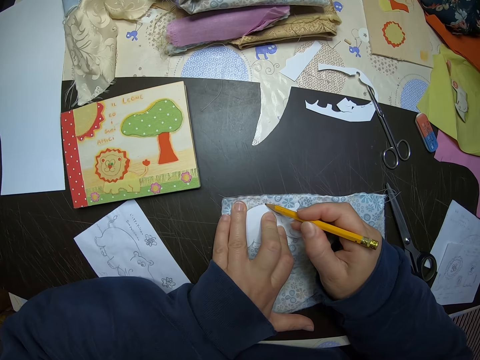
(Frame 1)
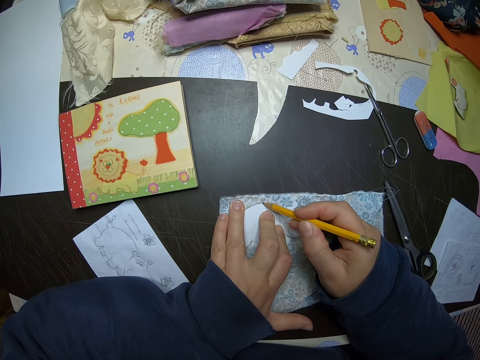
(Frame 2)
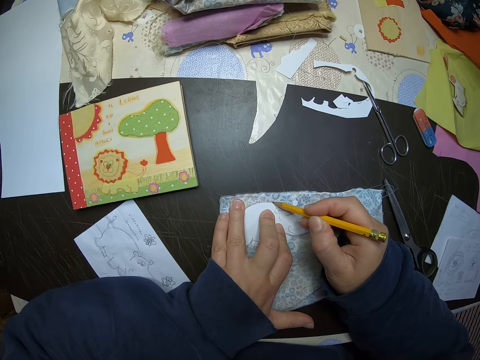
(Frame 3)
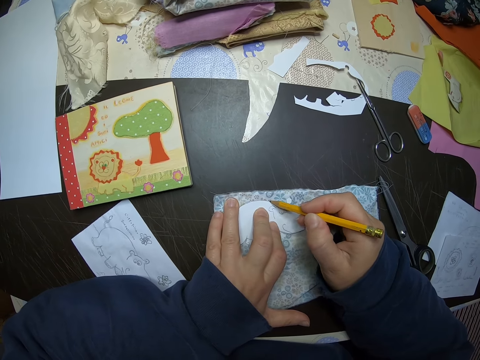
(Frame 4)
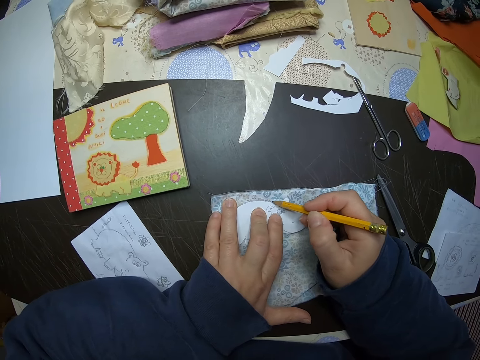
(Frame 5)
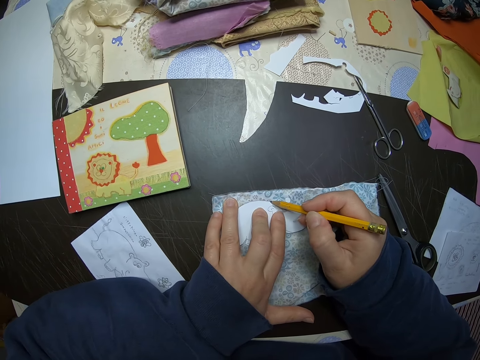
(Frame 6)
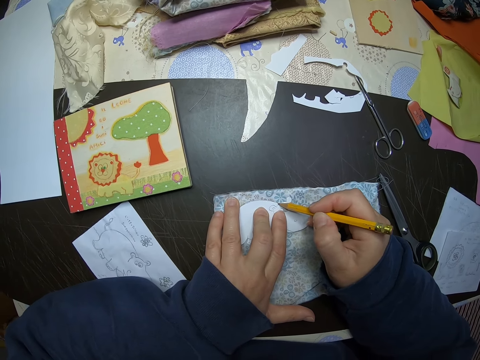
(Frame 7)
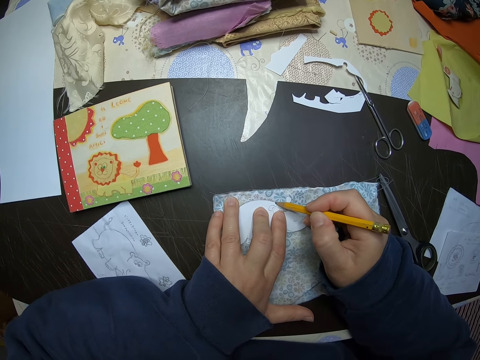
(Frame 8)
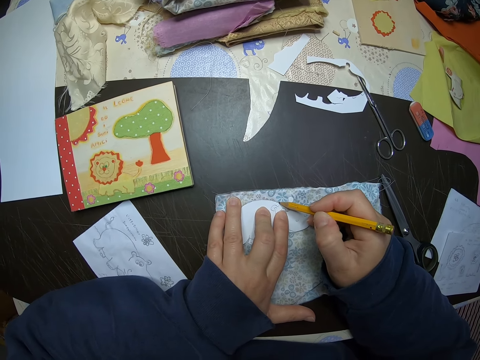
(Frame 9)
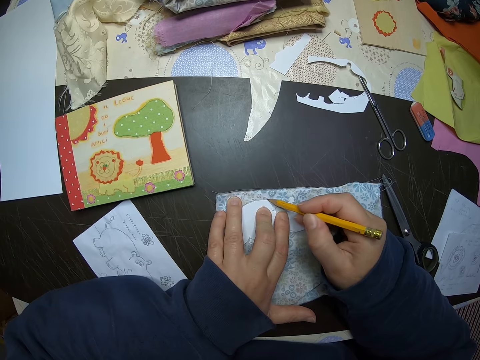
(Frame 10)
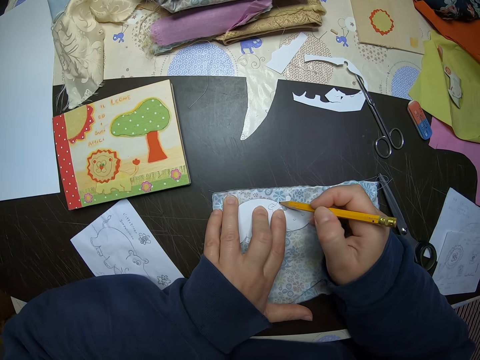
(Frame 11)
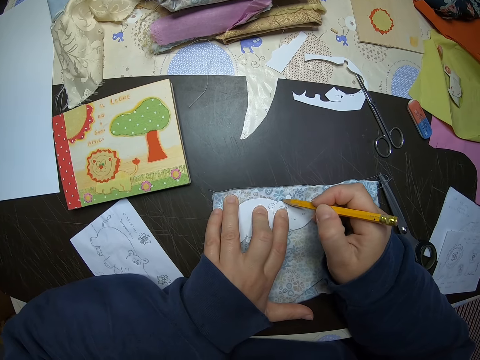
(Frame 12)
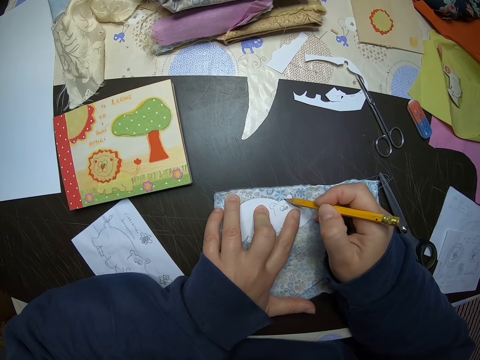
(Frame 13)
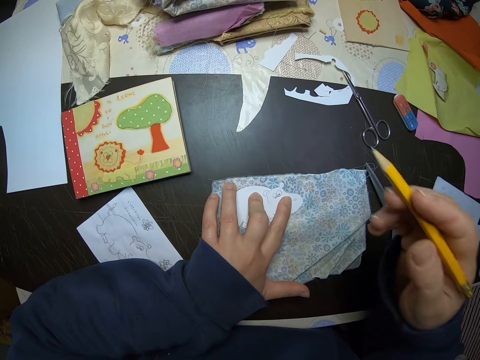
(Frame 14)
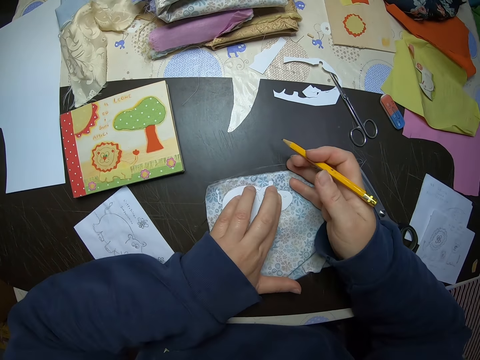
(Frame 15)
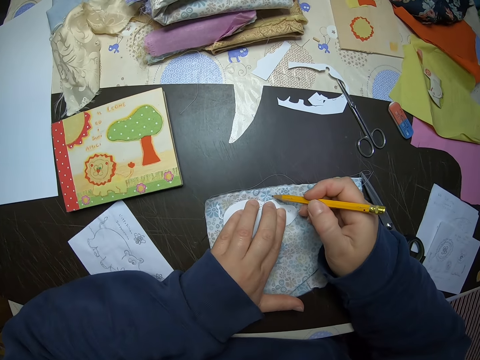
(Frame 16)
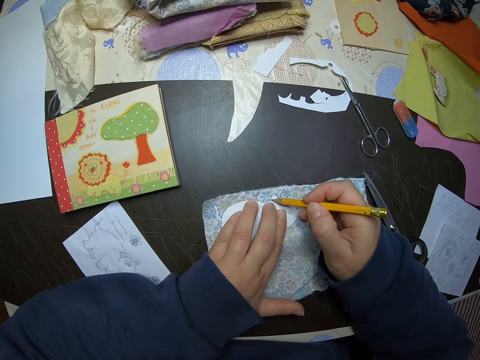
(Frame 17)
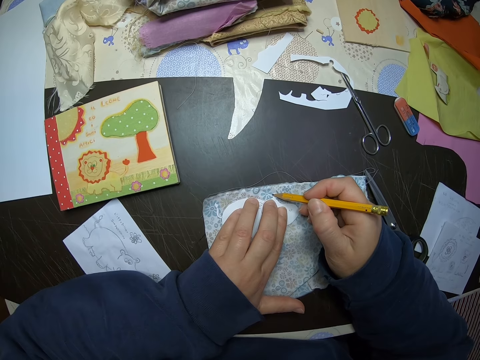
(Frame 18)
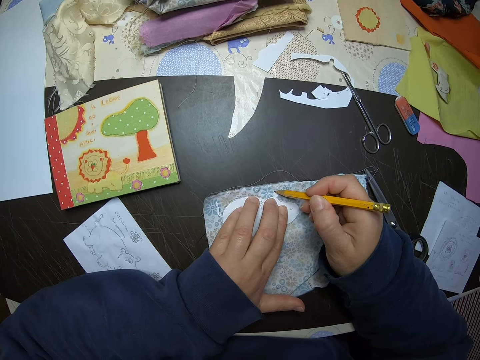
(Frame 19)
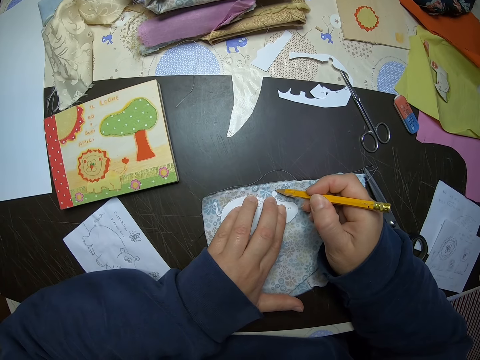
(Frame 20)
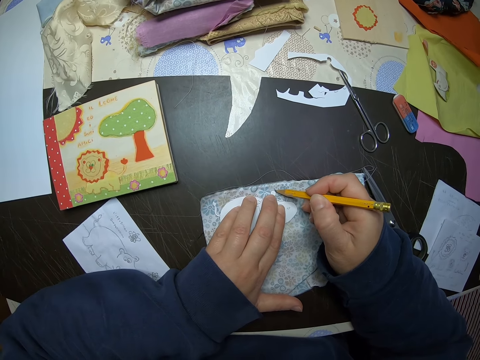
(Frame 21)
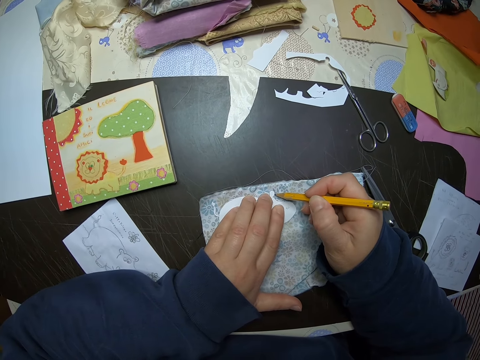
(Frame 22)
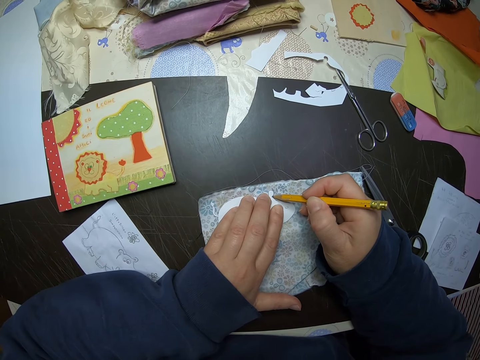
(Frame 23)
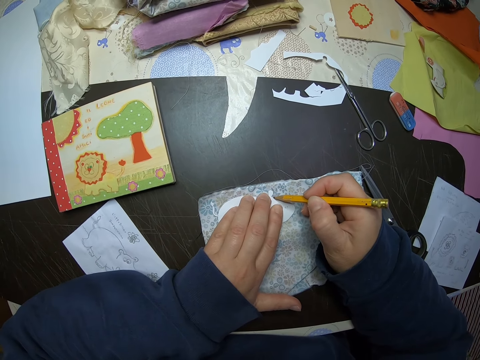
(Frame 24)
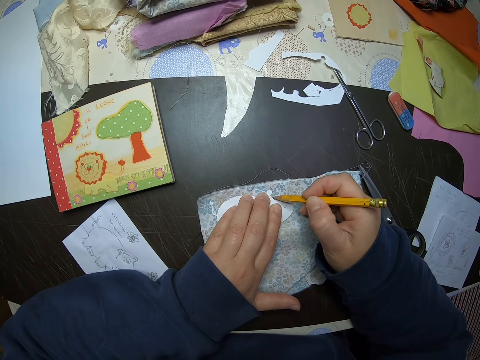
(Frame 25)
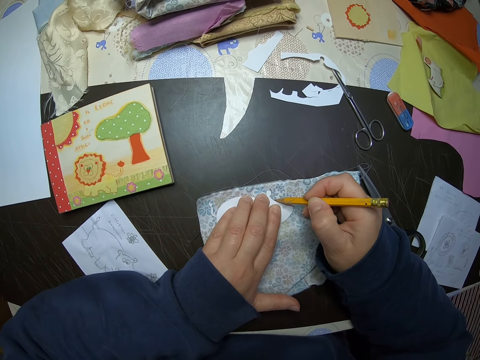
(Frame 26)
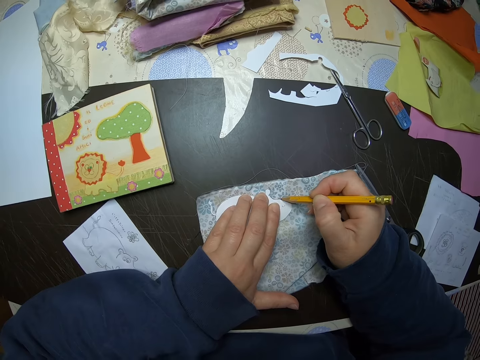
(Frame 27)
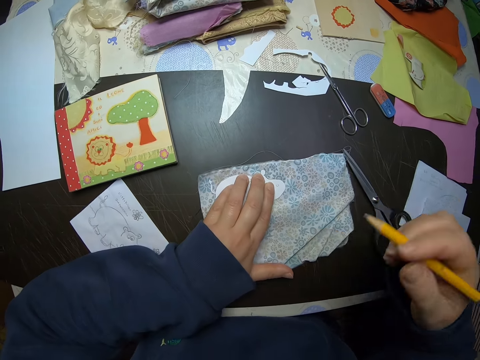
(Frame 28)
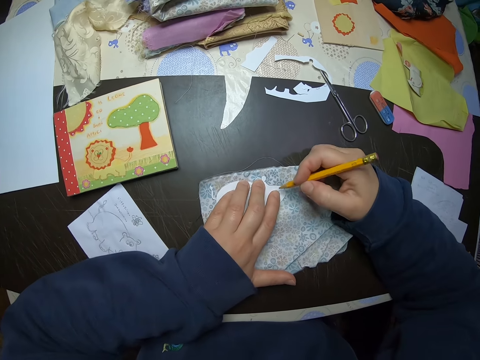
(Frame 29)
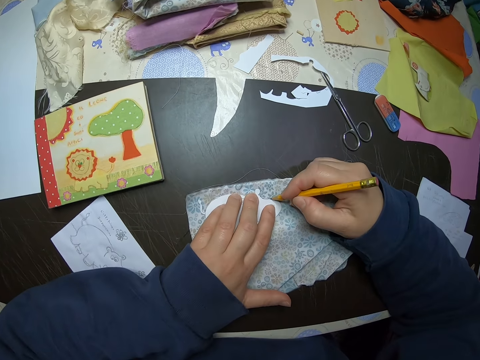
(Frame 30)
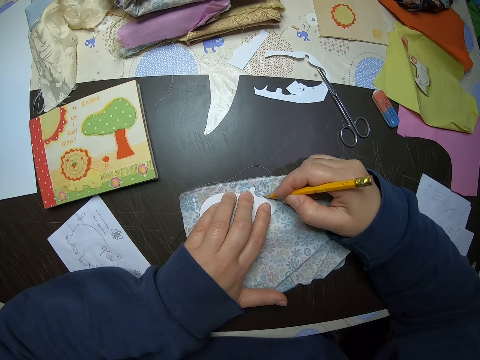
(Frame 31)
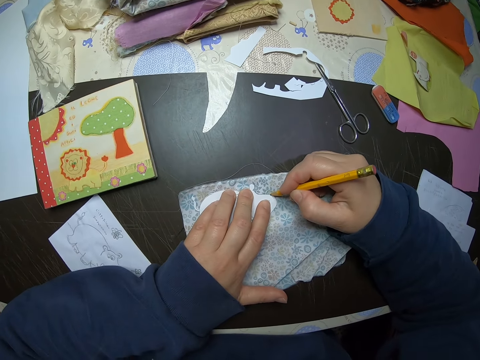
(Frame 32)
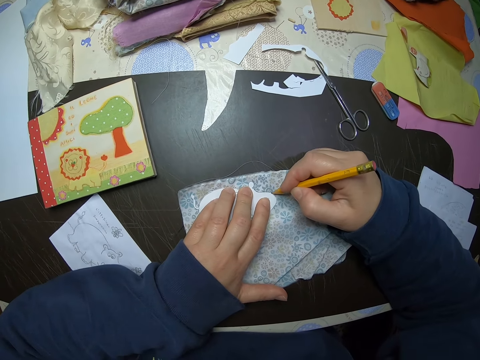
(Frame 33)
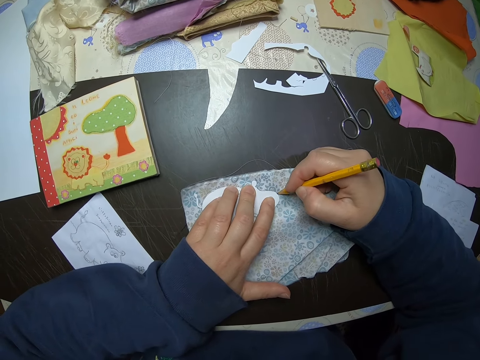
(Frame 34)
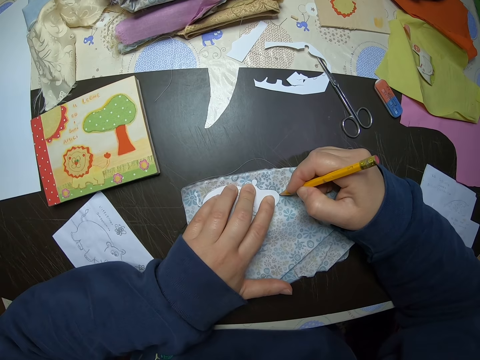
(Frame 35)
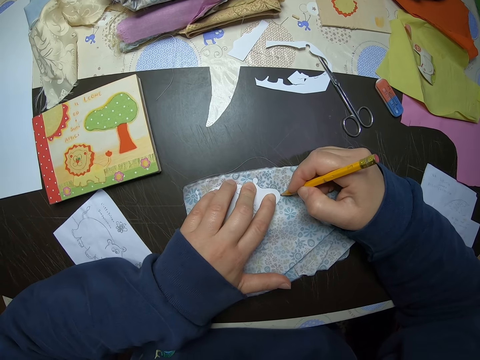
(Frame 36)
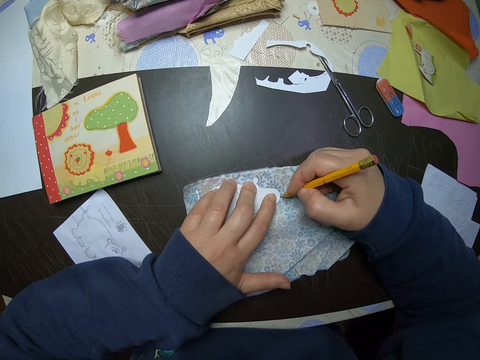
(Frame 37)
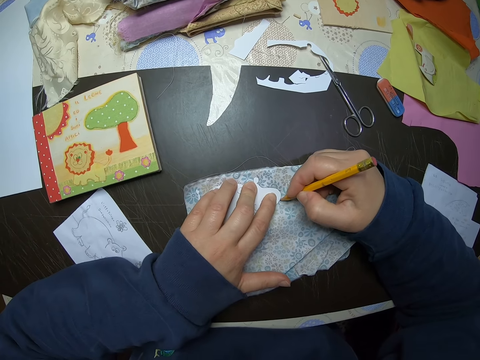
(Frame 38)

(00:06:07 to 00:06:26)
The camera wearer adjusts the hand. They trace the crafted paper. They adjust the hand. They trace the crafted paper.

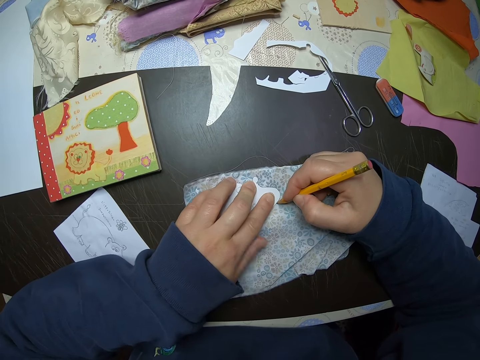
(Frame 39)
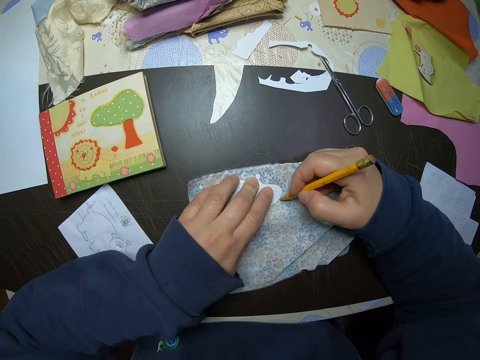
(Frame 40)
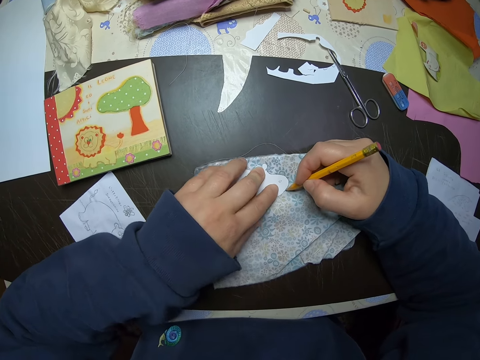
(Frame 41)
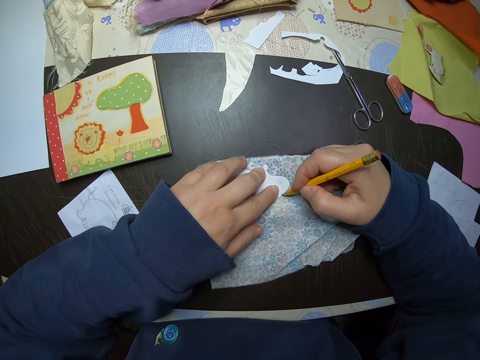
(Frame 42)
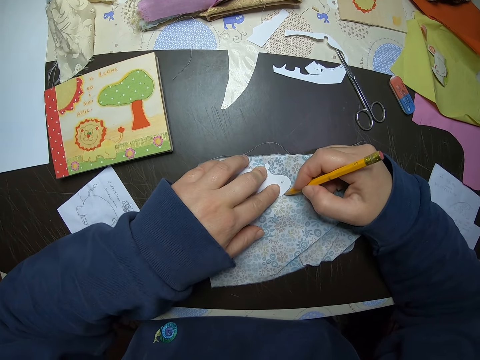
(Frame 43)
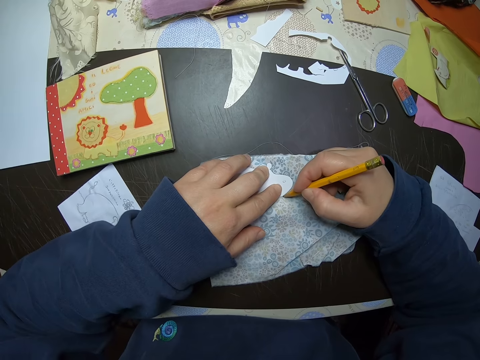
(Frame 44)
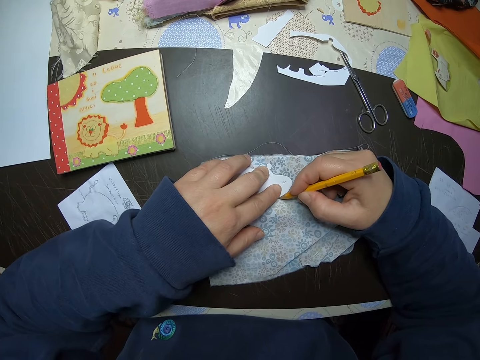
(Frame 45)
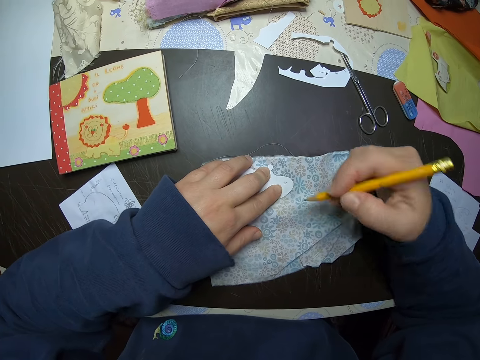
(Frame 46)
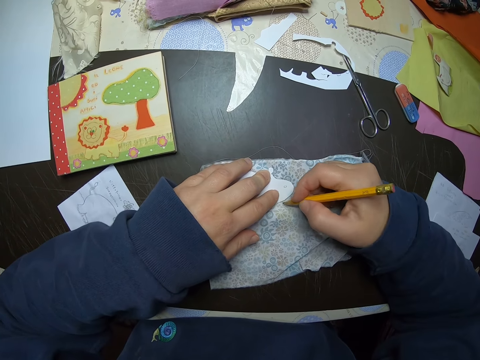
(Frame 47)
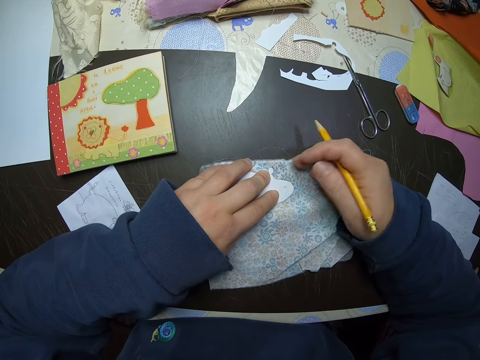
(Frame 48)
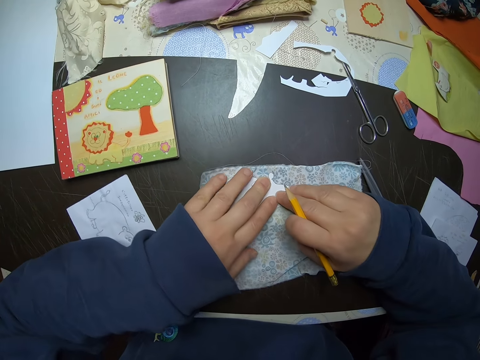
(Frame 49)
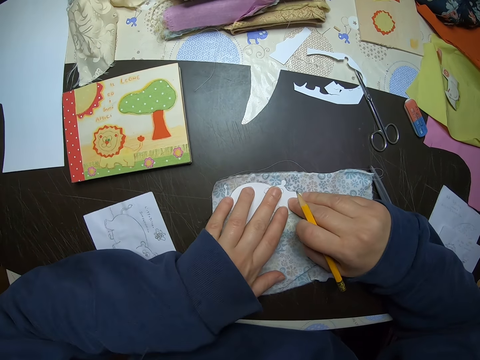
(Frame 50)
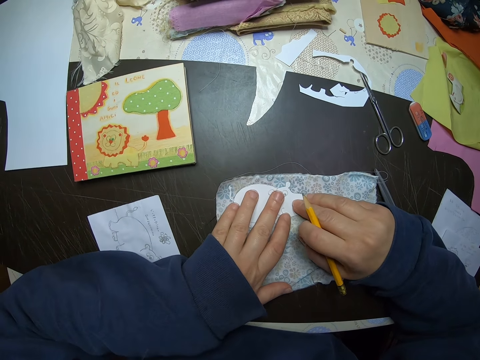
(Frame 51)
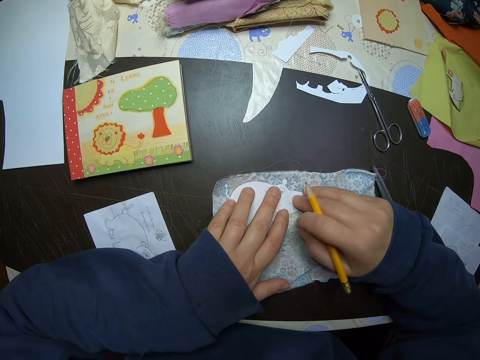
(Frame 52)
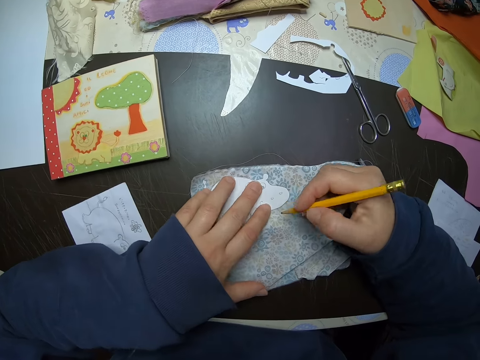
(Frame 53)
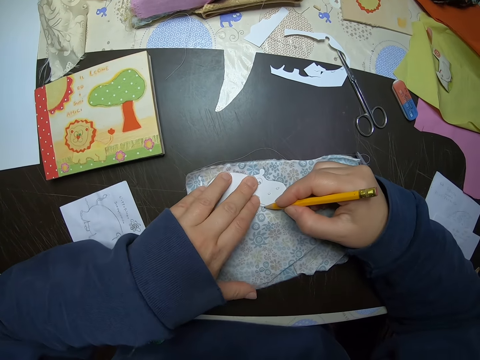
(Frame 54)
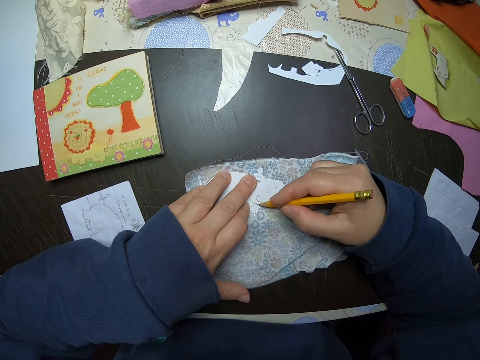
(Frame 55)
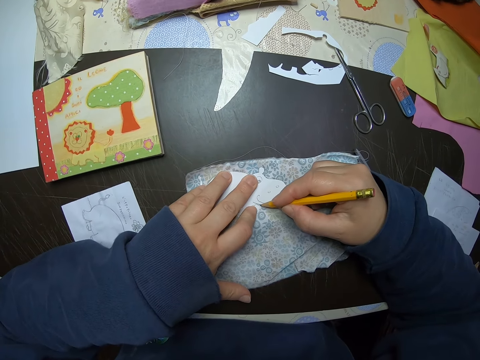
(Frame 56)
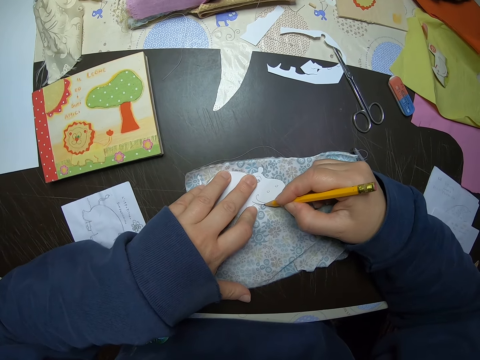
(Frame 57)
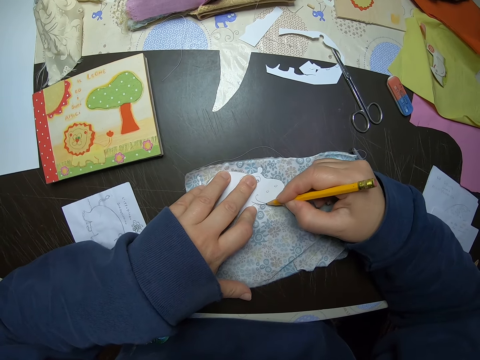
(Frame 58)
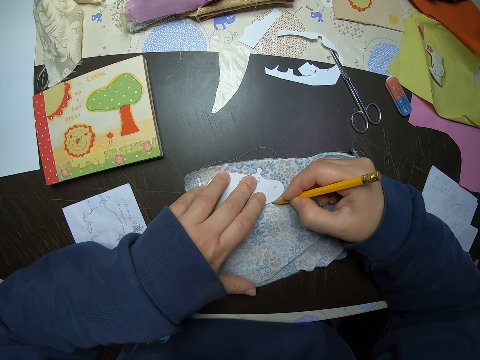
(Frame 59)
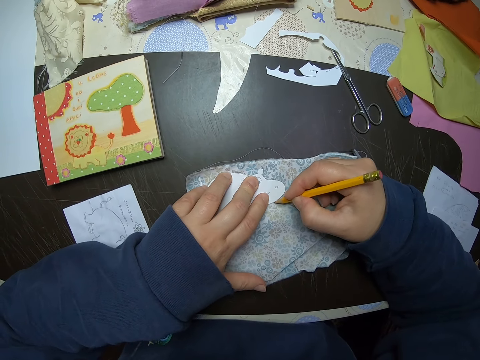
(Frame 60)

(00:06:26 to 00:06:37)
The camera wearer adjusts the hand. They trace the crafted paper.
